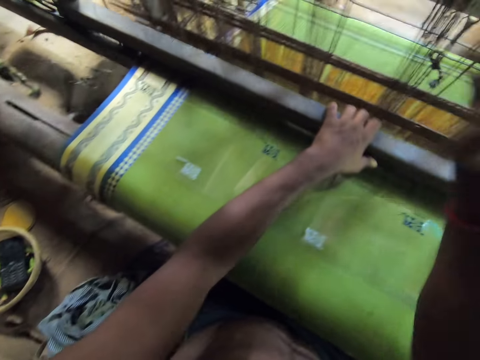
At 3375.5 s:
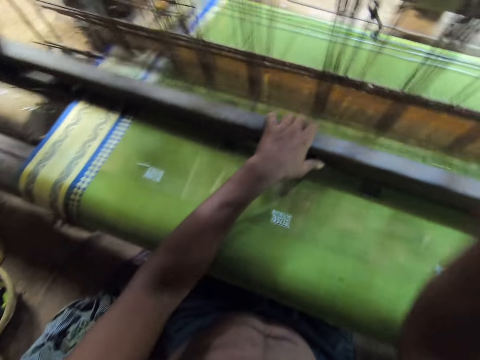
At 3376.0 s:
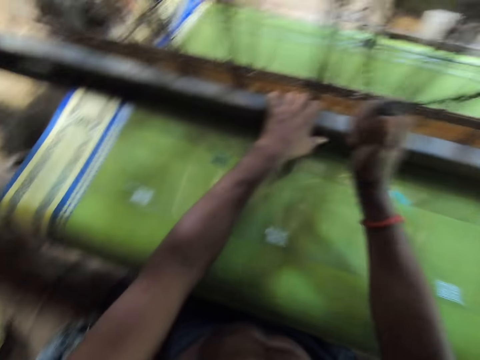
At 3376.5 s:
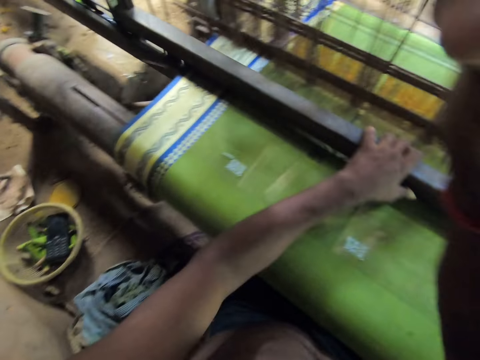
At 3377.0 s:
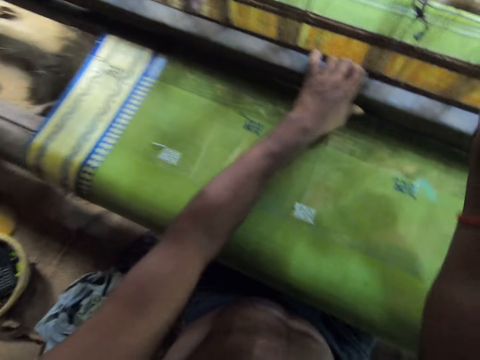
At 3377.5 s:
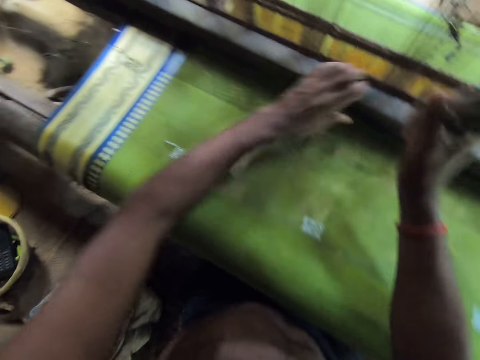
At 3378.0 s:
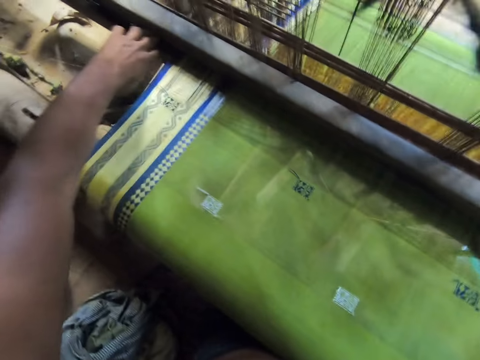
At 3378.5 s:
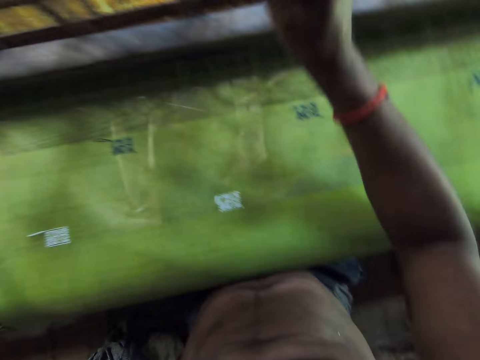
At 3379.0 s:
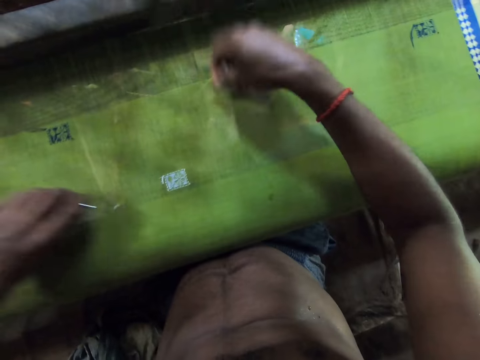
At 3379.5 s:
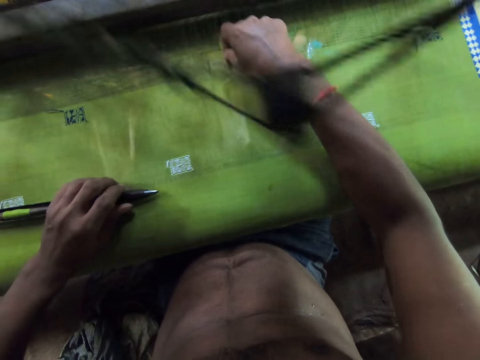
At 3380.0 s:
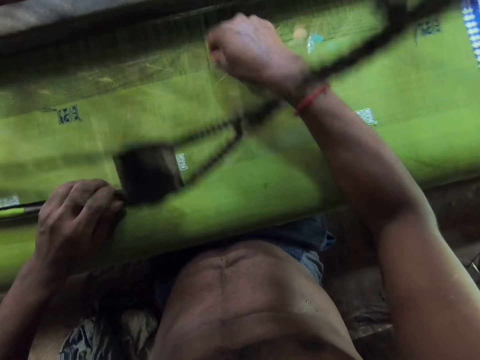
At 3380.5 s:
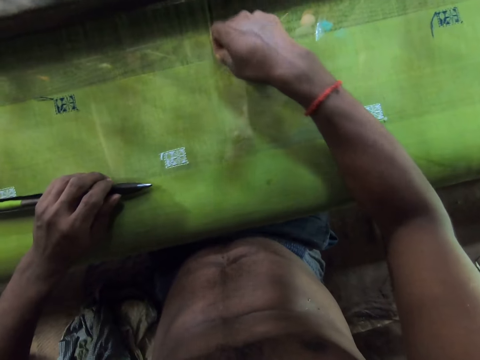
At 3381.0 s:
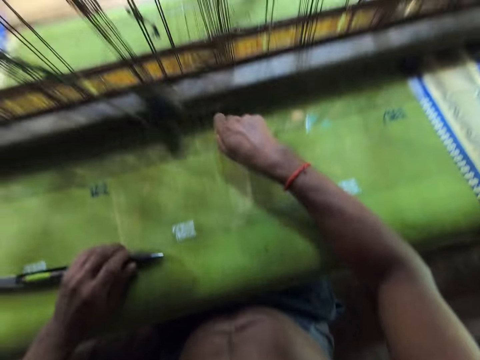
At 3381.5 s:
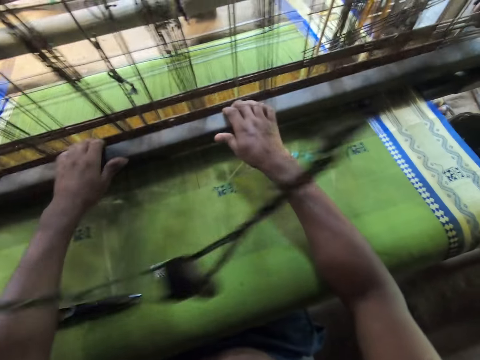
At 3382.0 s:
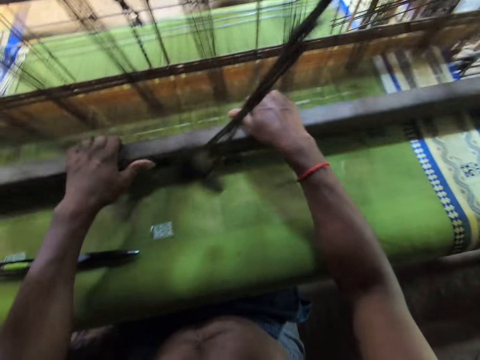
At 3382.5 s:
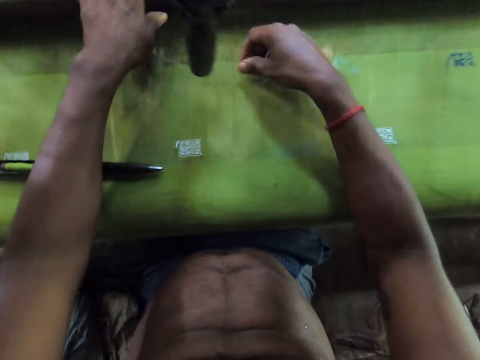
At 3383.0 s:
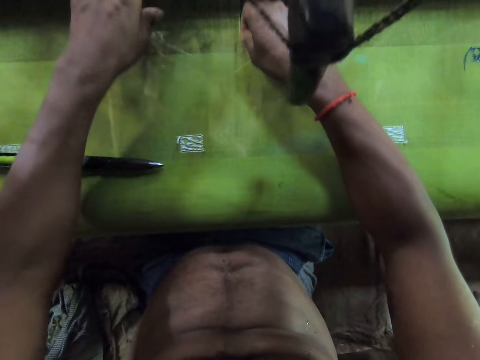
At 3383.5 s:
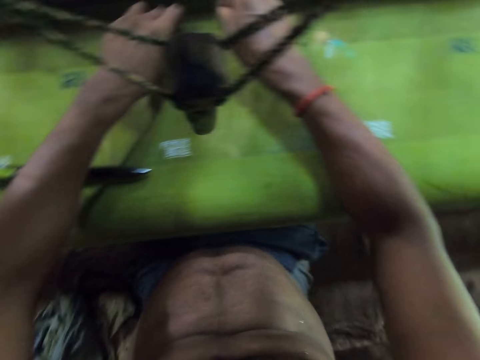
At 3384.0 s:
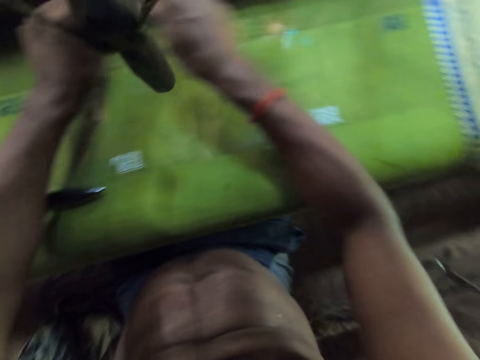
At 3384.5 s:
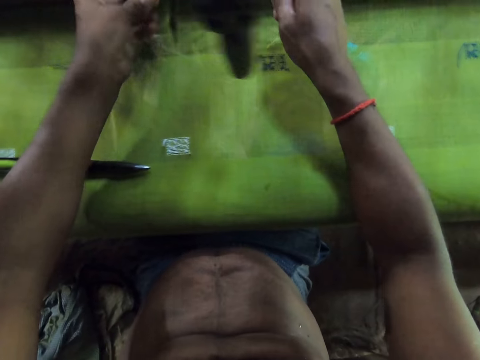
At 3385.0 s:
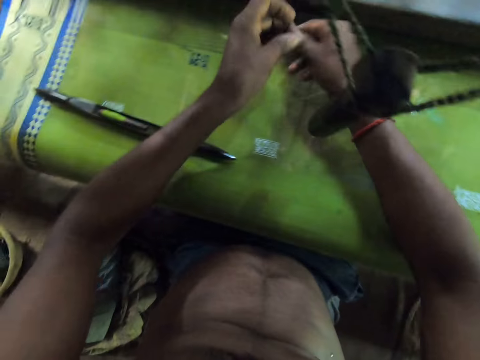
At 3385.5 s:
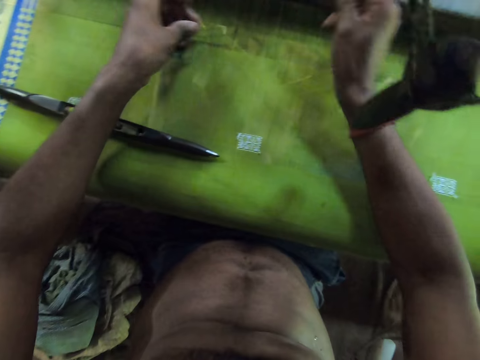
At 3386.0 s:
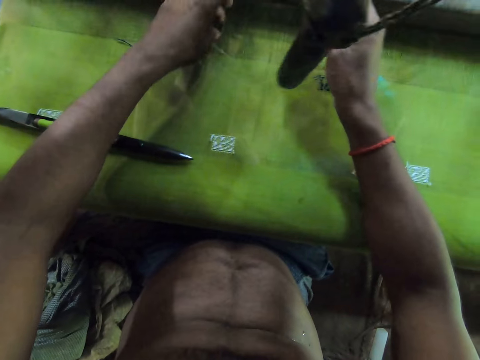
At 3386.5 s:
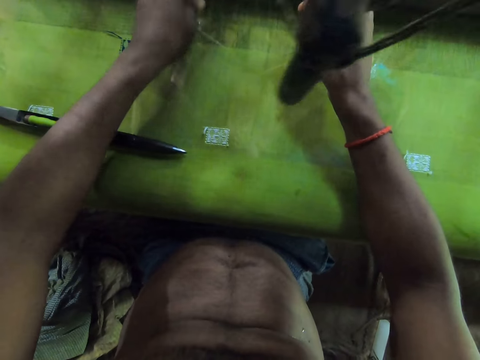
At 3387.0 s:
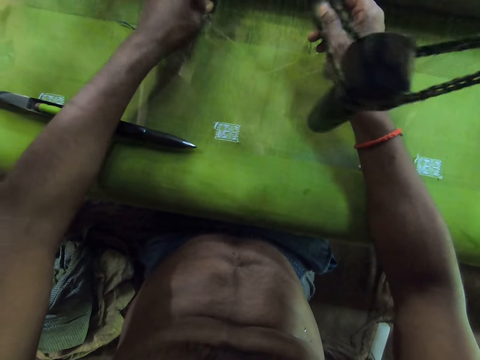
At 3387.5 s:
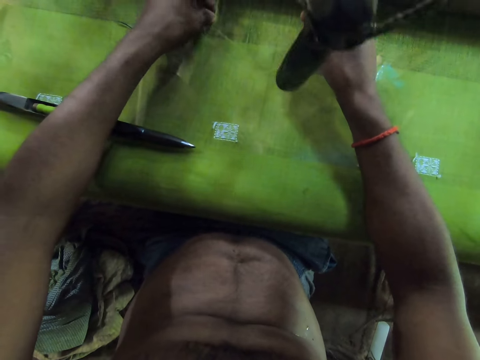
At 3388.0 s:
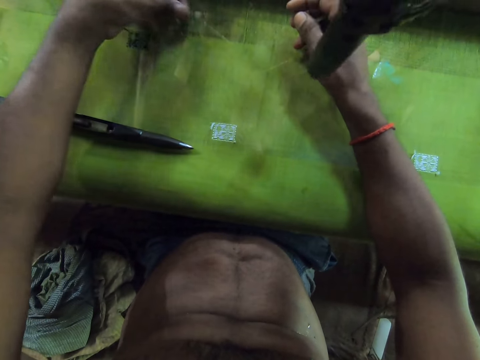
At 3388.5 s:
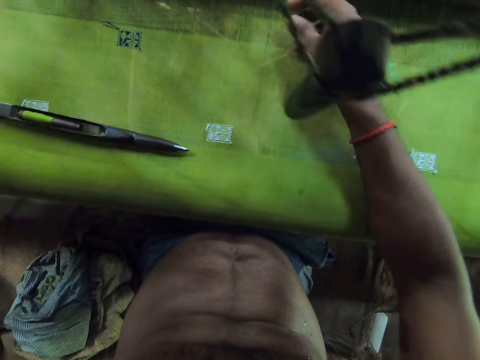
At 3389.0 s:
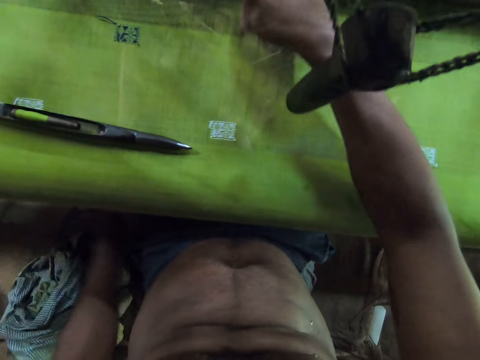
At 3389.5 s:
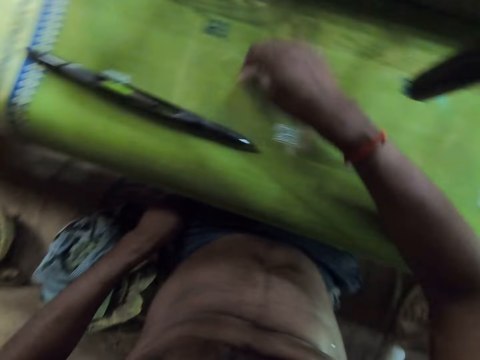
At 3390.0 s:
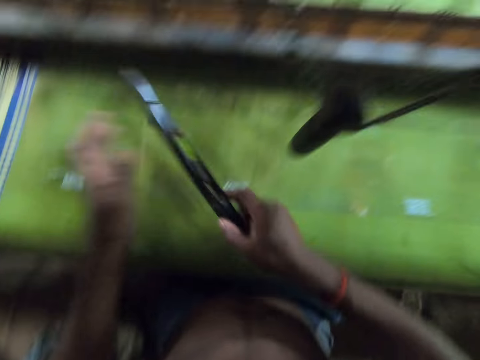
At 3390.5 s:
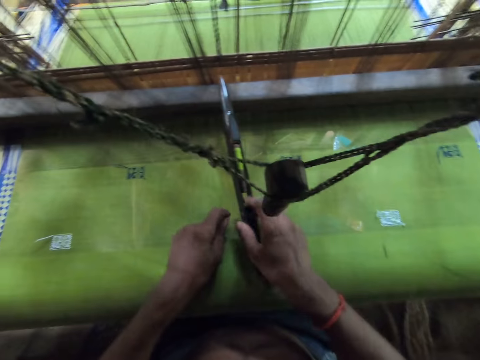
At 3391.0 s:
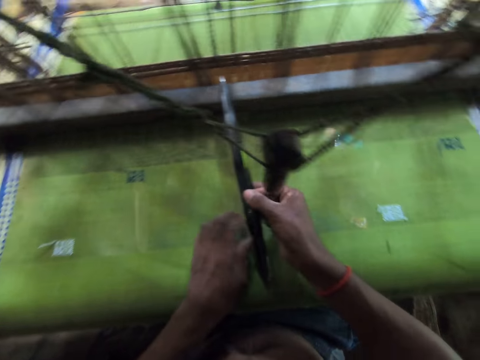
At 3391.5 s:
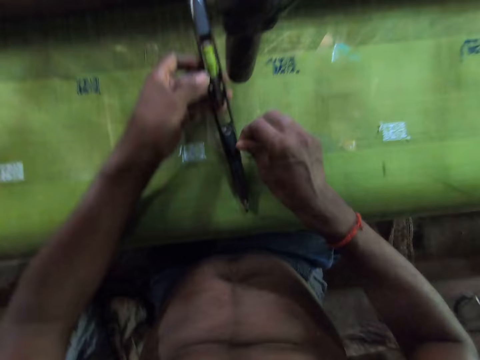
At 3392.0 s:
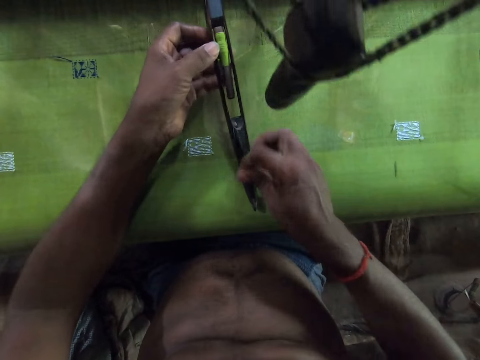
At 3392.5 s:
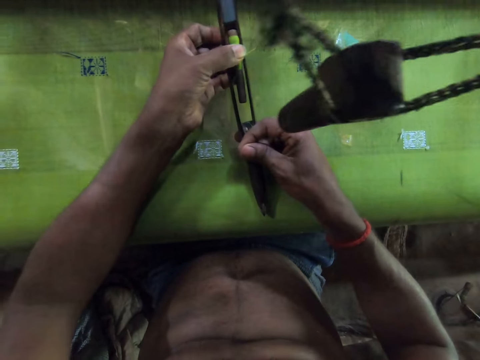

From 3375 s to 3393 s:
The camera wearer picks a weaving shuttle from the loom or weaving machine with his left hand. He places the shuttle on the fabric with his left hand. He adjusts the warps on the fabric with his right hand. He fixes something to the machine. He adjusts the beam on the loom with his hands. He opens the weaving machine. He adjusts the warps on the fabric with his right hand. He adjusts the wool on the fabric with his hands. He fixes something to the machine. He adjusts the warps on the fabric with his right hand. He picks the shaft from the fabric with his right hand. He adjusts the wool on the shaft with his hands.

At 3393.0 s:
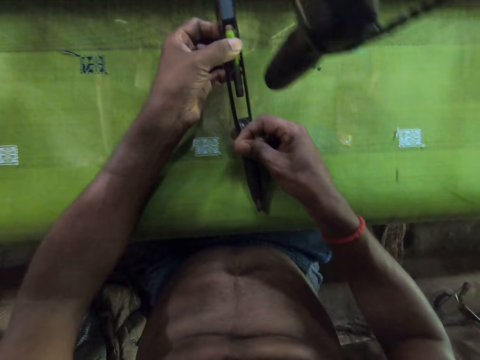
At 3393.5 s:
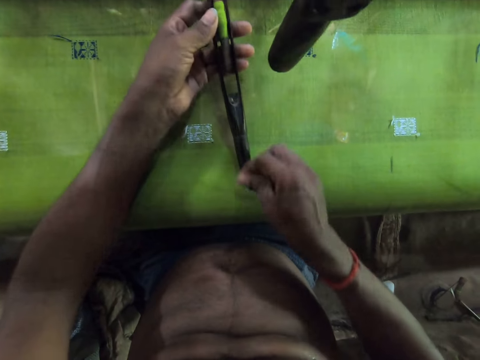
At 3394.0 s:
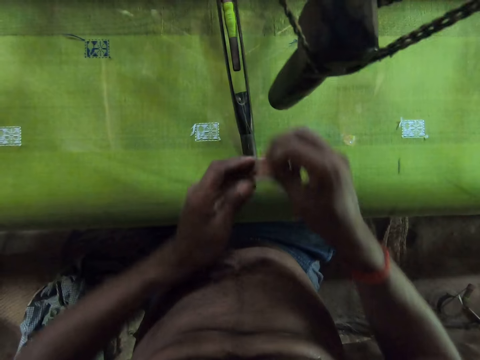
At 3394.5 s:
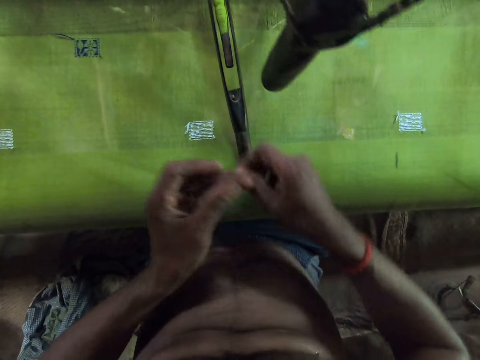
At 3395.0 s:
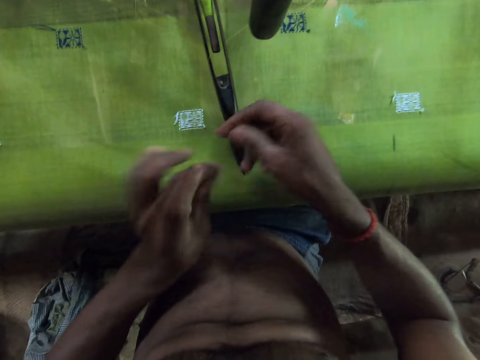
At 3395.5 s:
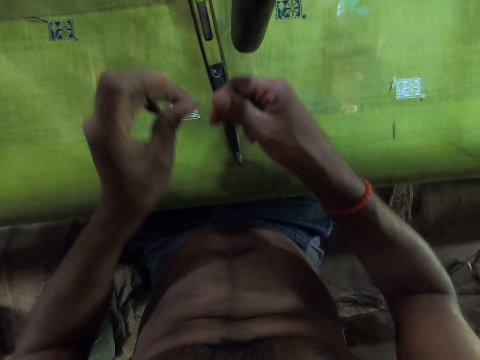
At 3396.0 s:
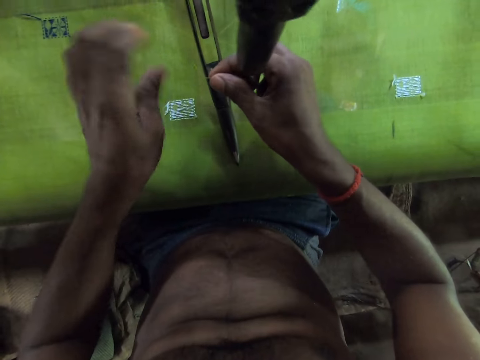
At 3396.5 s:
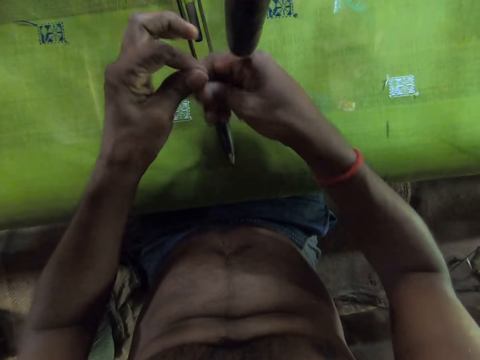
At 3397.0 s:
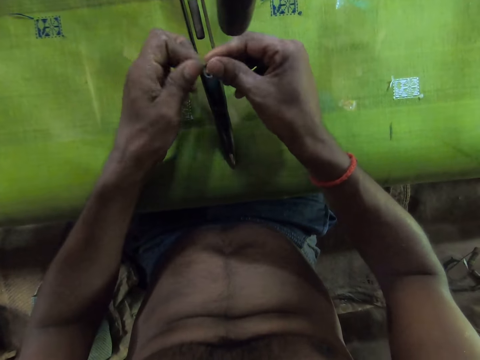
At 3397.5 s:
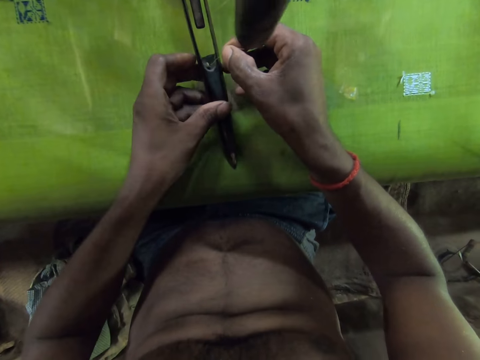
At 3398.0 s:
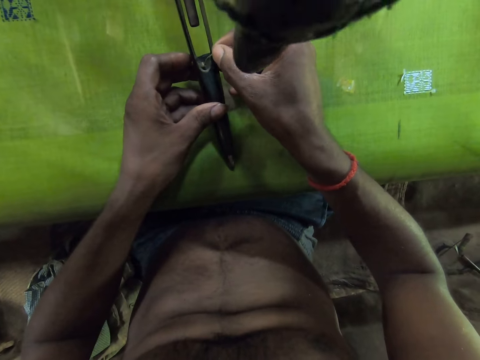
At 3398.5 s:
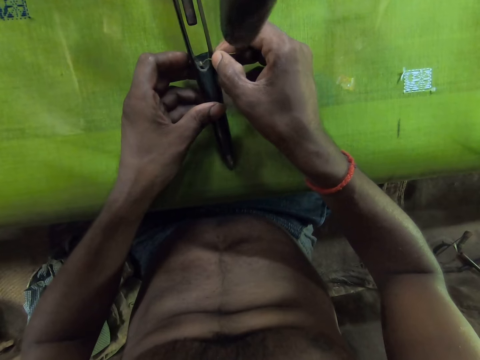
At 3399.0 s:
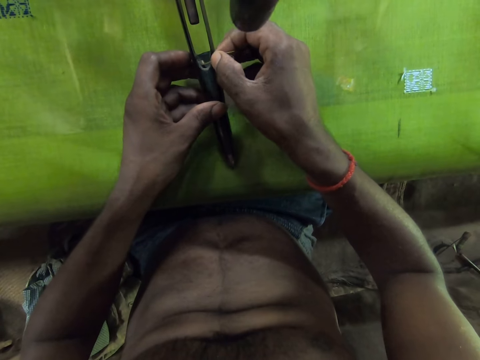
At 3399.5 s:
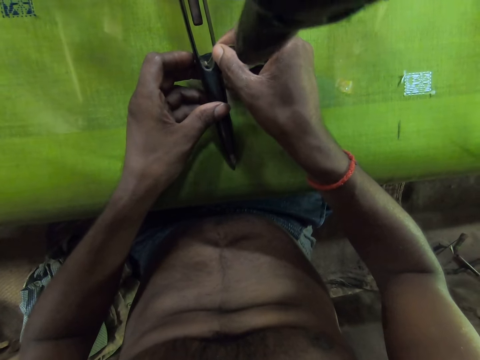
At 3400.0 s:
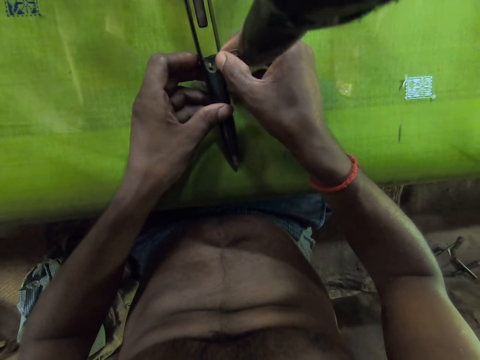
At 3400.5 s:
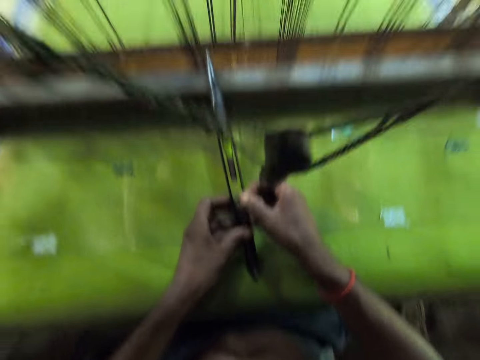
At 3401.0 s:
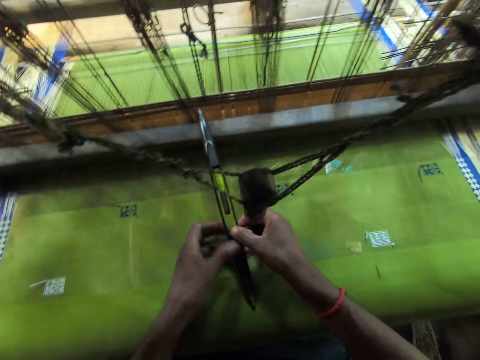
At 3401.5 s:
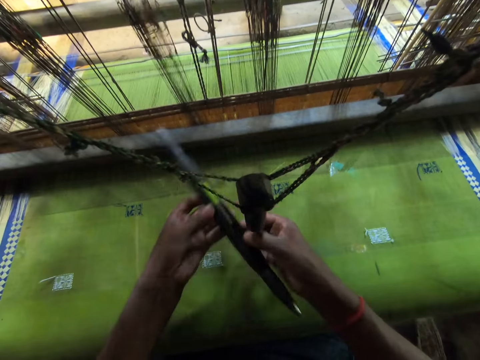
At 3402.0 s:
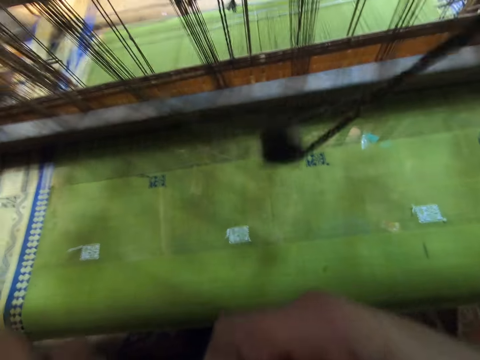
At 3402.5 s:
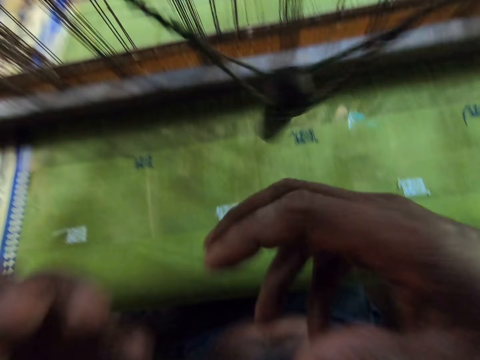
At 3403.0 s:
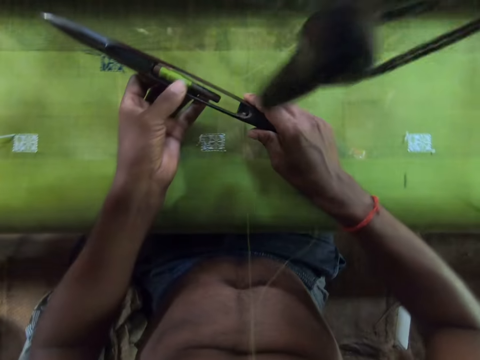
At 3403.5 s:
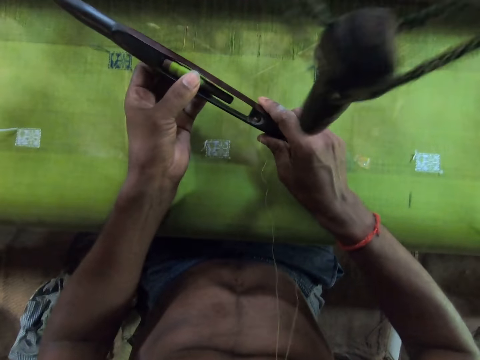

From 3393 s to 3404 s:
The camera wearer rolls thread on the left hand. He penetrates the thread on something. He pulls the wool on the shaft with his teeth. He raises an object towards something.
